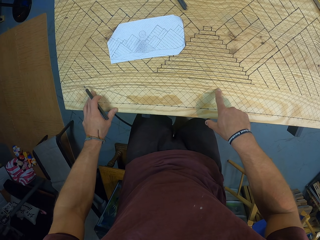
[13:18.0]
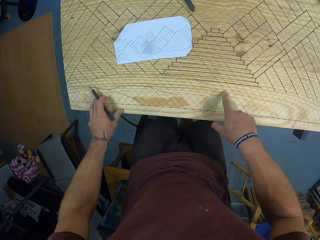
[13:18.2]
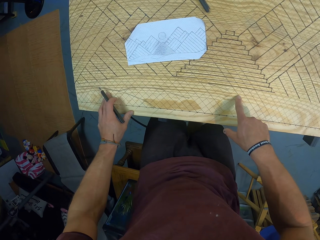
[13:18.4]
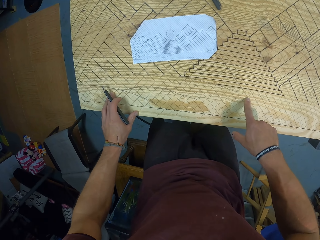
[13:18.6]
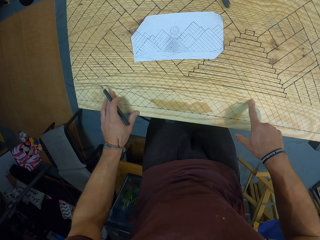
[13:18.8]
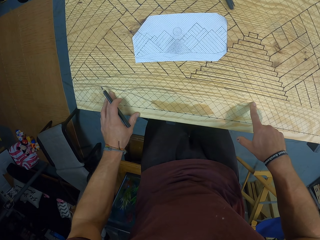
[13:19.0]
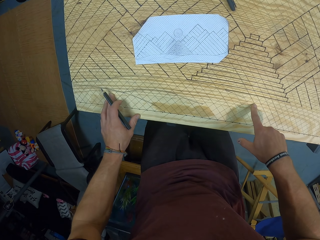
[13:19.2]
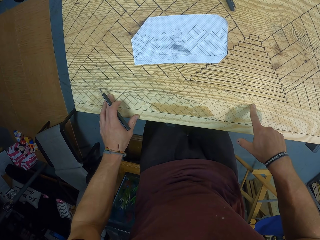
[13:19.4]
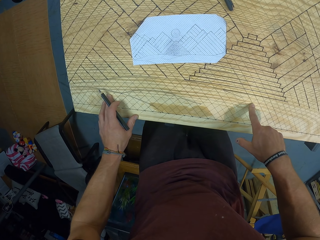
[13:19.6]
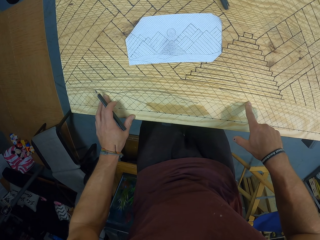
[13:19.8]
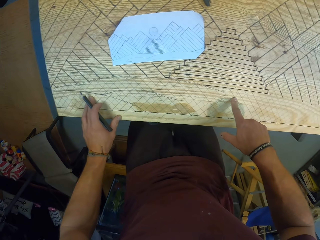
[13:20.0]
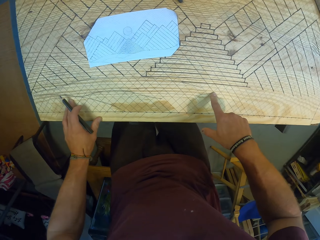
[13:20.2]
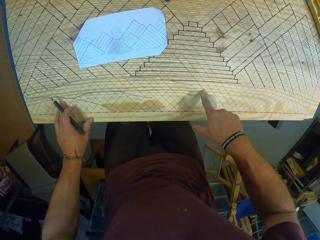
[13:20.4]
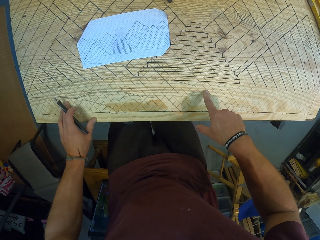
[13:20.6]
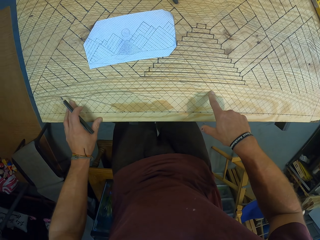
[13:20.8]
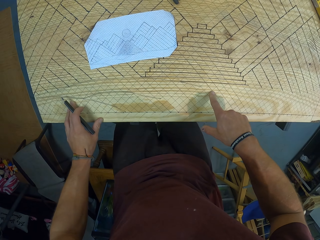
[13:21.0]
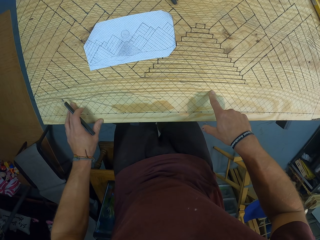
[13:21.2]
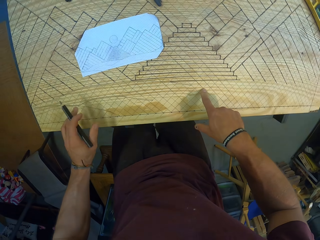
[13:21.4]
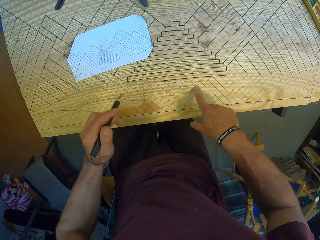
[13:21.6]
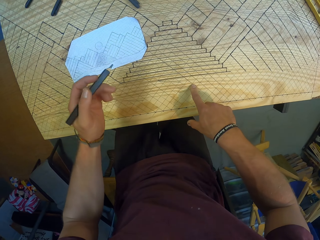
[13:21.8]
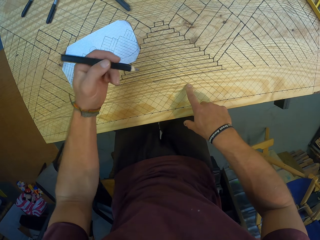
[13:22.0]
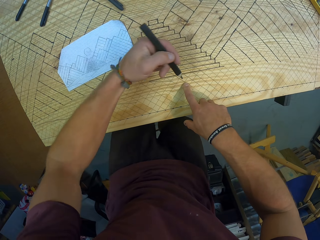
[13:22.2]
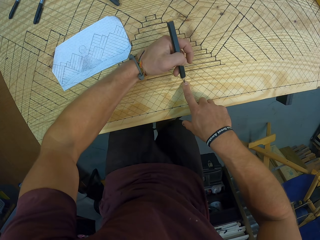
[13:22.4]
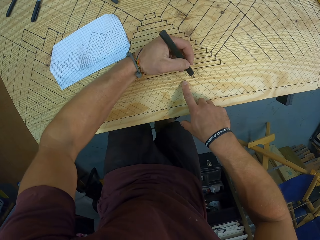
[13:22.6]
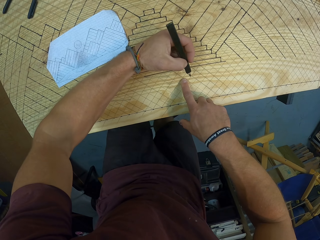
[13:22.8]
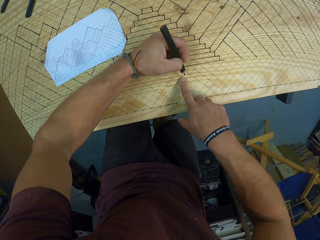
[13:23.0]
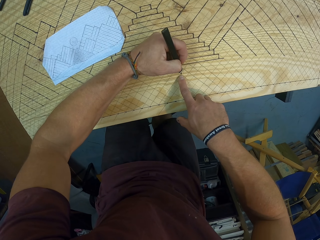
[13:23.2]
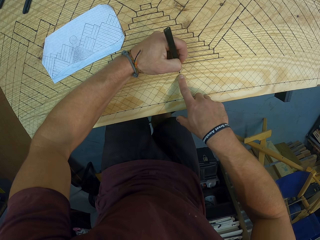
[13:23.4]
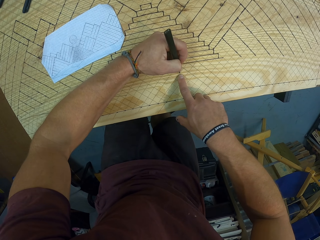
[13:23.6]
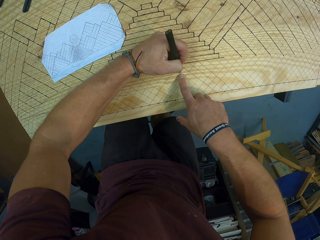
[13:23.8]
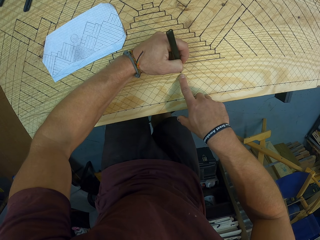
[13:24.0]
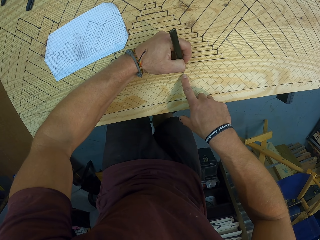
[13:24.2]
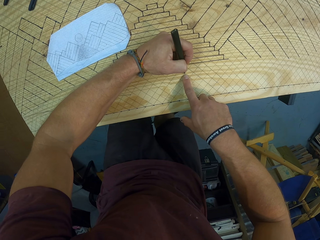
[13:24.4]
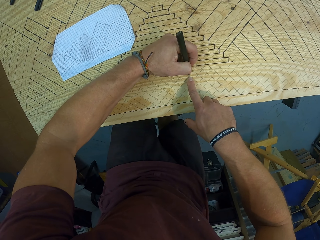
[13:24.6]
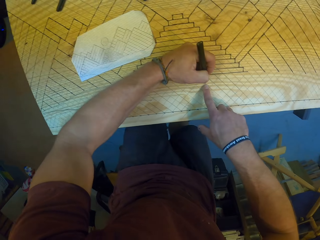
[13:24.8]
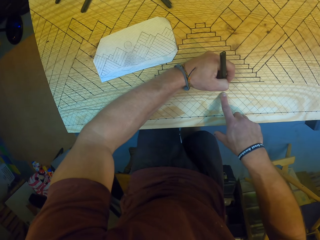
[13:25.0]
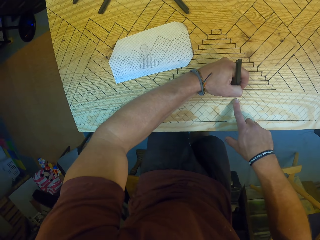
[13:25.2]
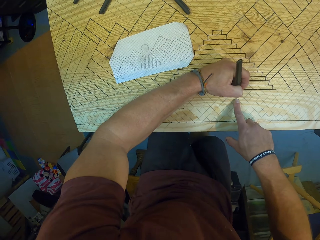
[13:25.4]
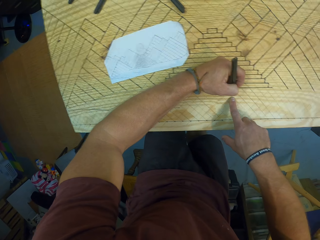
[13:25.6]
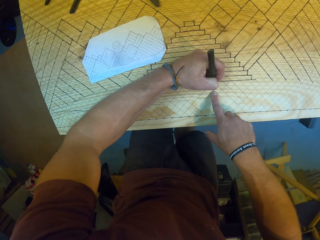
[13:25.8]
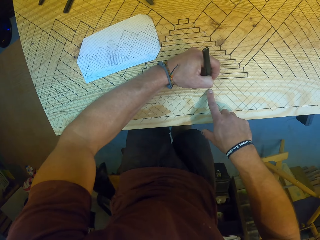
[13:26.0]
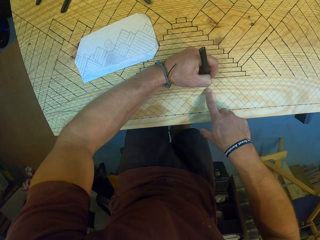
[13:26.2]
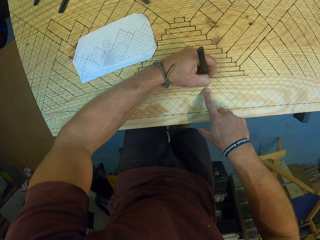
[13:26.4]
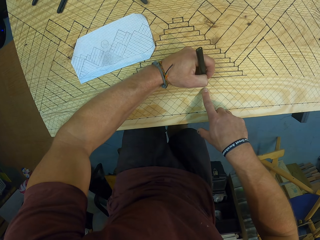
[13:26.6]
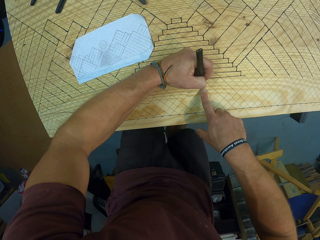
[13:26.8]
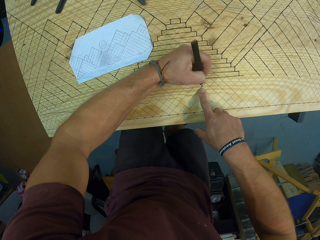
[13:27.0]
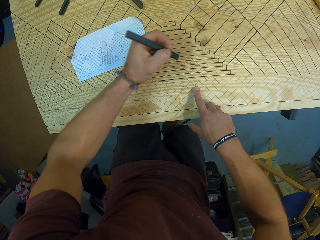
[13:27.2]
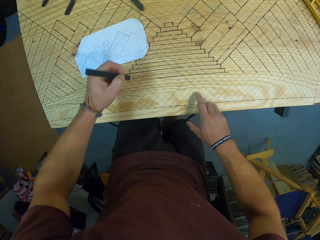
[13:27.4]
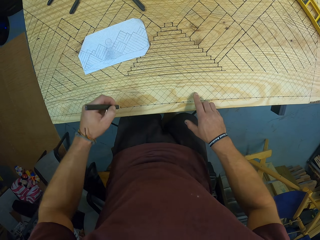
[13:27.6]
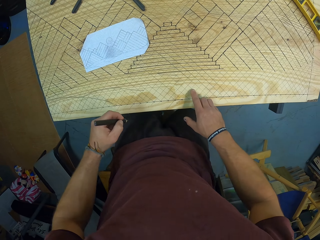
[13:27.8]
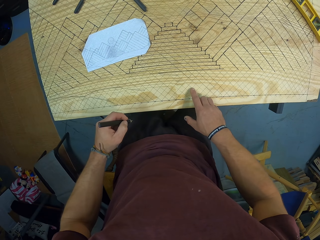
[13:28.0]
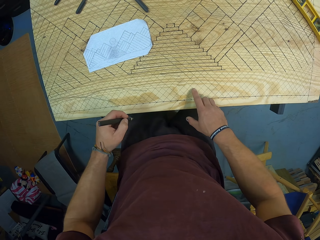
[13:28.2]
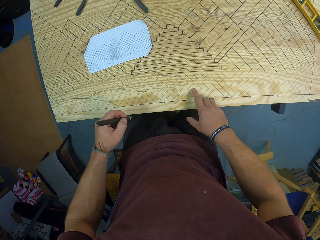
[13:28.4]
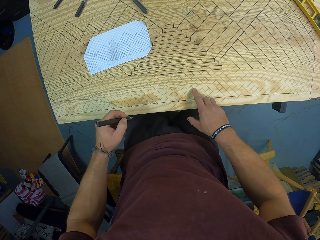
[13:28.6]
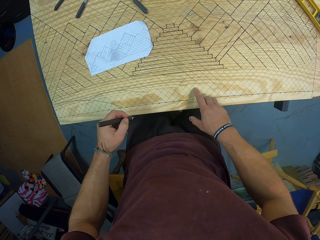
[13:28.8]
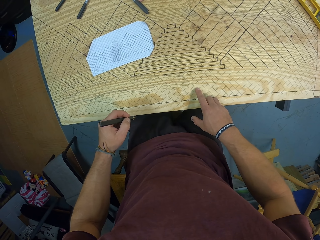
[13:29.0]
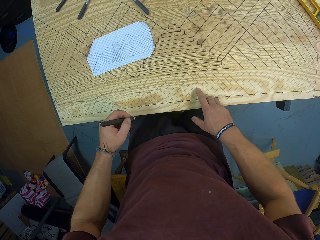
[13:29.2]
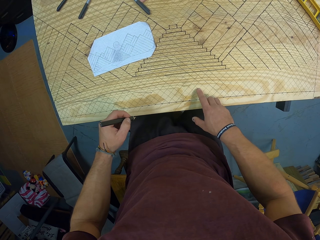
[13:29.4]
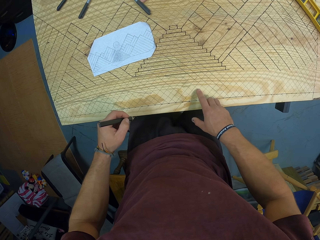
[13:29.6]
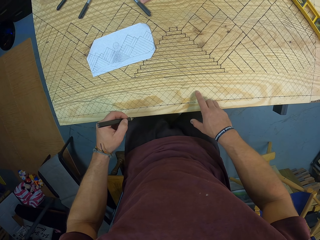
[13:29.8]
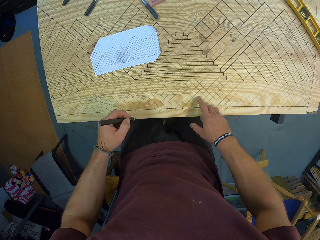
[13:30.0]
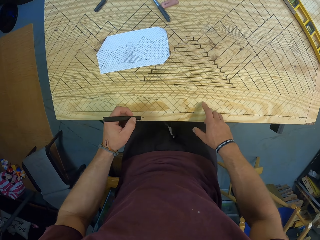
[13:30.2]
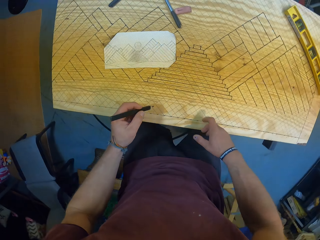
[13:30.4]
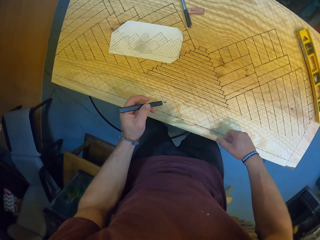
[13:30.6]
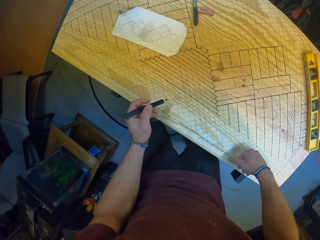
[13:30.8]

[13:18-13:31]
The camera wearer draws on the table with the pen with his left hand. He stares around.

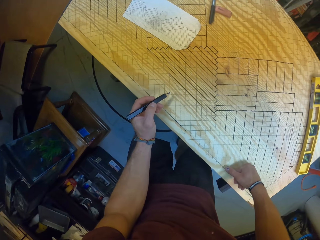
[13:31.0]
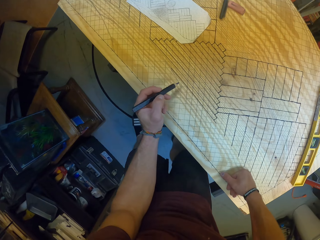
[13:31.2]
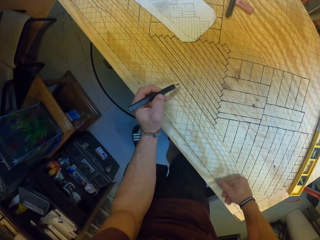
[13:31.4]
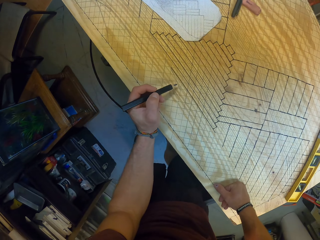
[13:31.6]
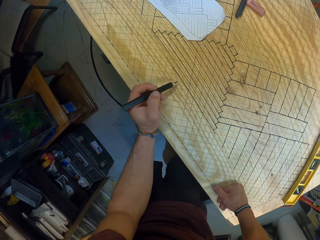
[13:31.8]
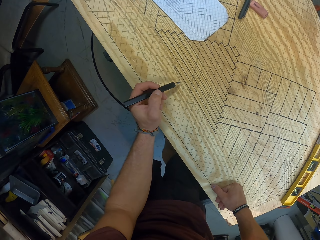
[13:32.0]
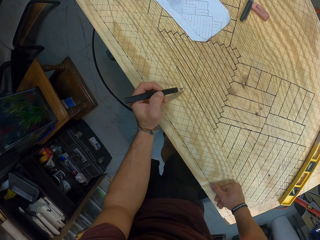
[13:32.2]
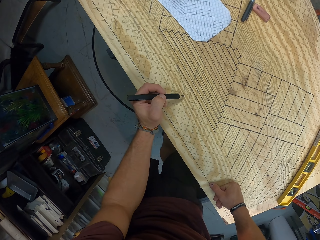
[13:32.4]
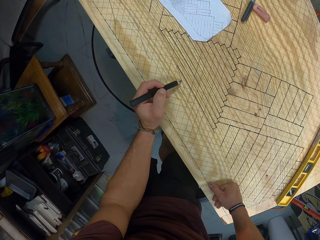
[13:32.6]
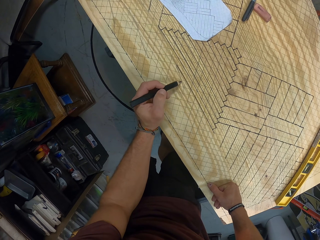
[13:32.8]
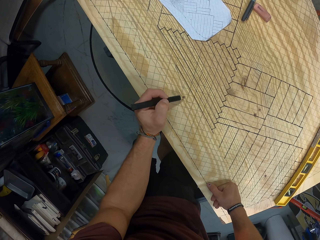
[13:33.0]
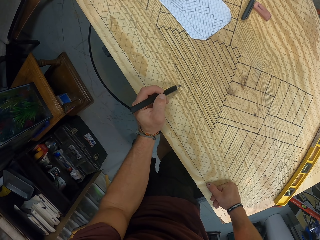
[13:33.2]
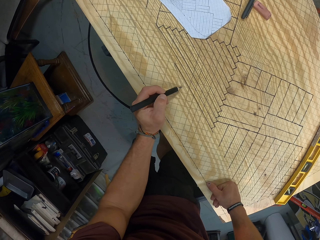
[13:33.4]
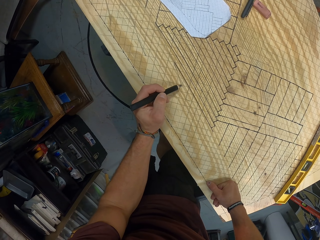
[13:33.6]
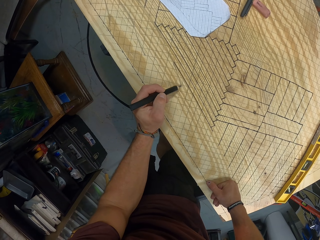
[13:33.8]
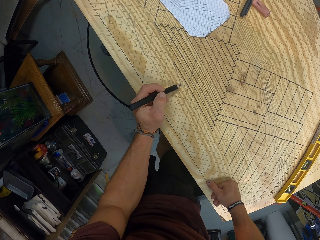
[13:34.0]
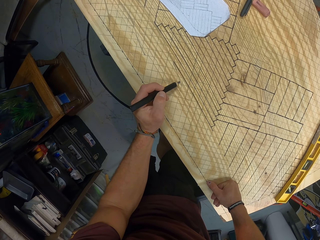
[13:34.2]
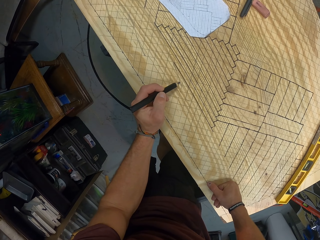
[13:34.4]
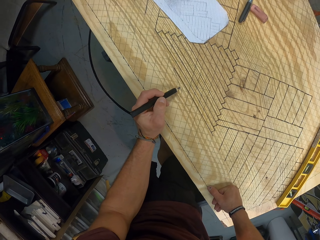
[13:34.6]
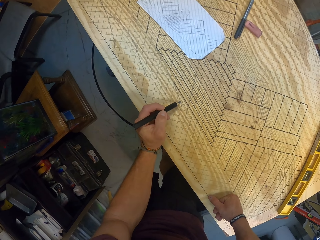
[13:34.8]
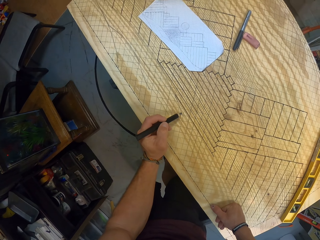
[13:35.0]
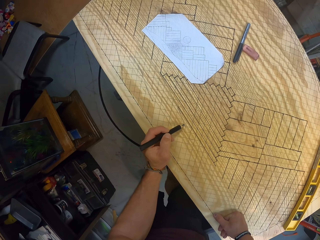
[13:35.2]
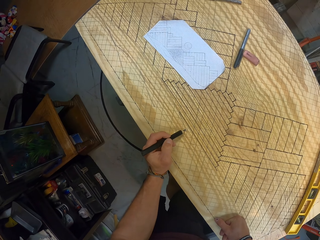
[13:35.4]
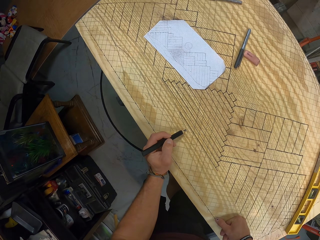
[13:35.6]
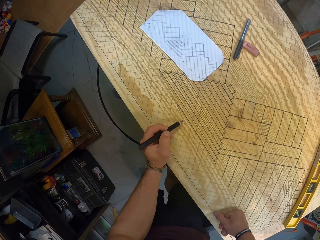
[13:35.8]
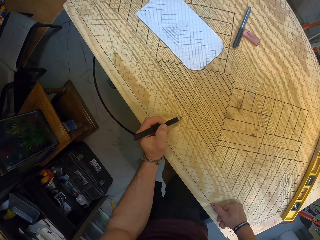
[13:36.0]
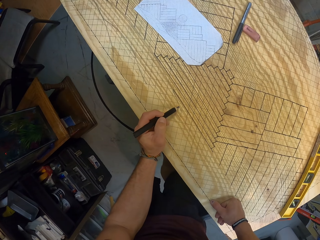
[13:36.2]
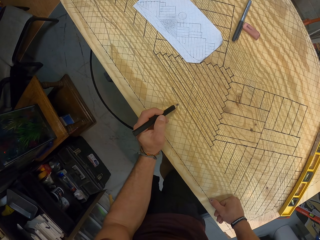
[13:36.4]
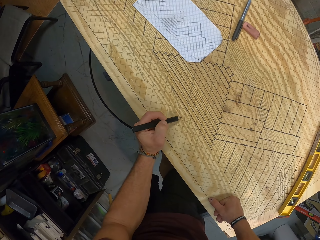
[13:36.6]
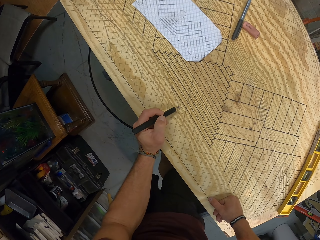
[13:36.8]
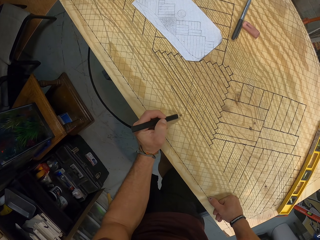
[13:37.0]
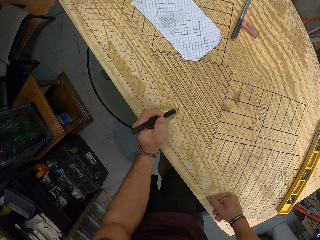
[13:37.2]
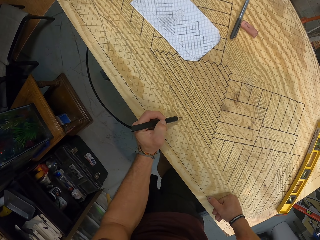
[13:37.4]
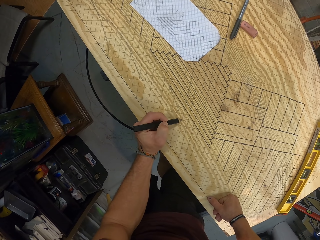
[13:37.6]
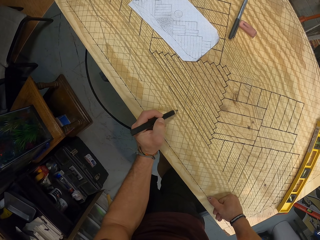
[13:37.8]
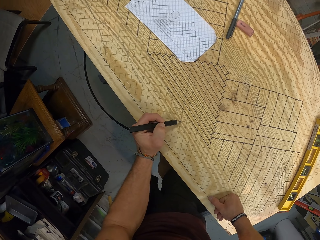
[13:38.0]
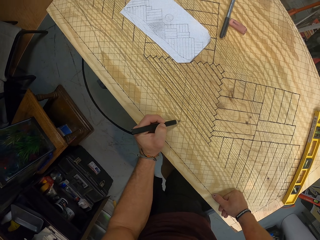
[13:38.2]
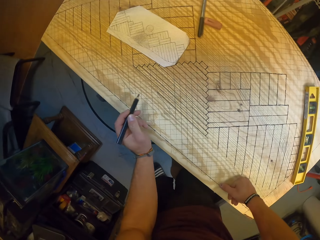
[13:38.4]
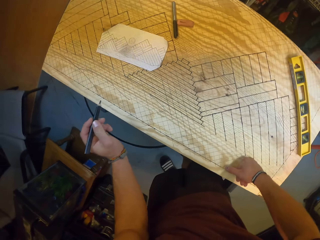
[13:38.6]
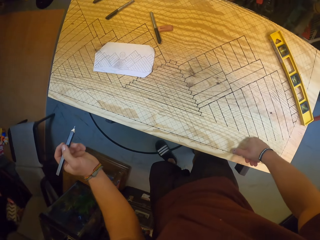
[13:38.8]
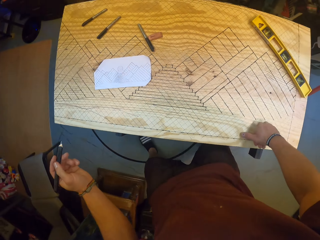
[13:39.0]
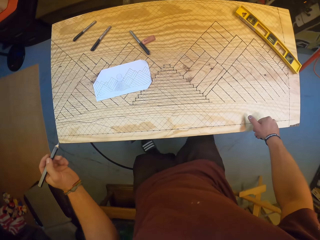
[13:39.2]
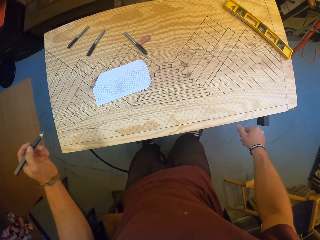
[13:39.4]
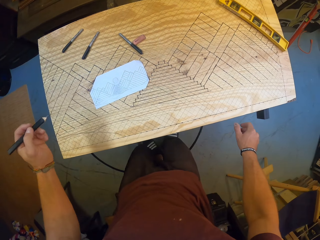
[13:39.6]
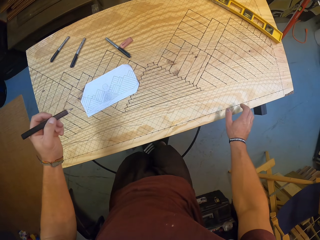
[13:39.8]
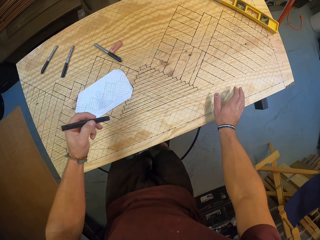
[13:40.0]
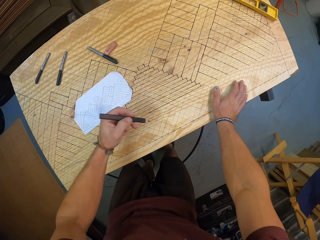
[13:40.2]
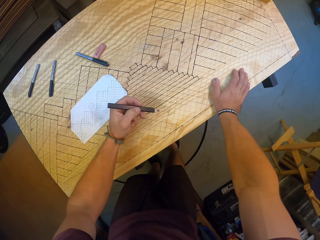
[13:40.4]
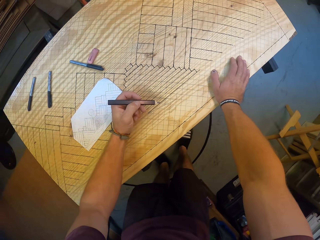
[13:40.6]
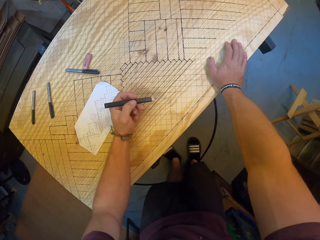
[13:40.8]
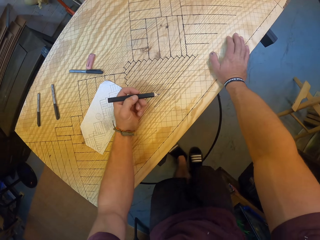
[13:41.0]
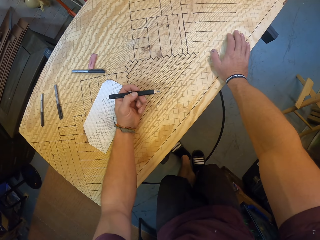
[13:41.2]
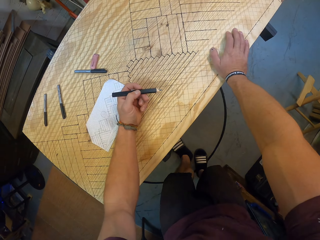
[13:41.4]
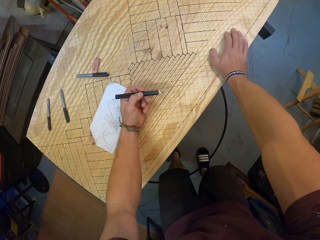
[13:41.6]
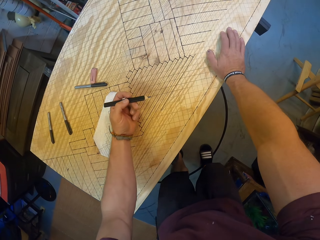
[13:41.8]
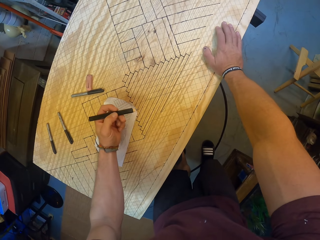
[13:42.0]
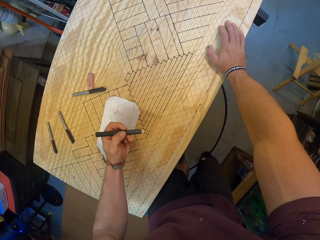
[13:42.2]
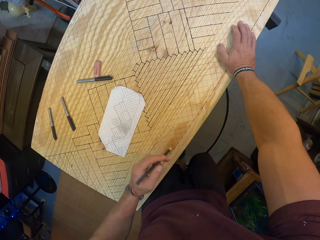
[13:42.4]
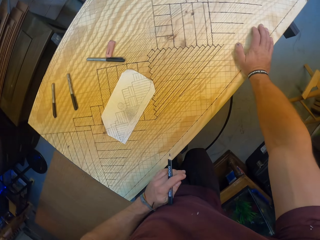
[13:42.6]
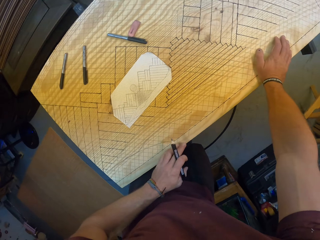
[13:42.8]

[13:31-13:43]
The camera wearer draws on the table with a pen. They move from the table. They draw on the table.
